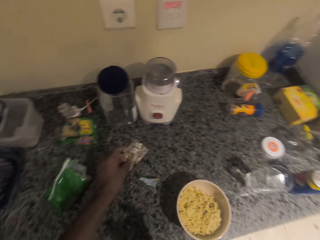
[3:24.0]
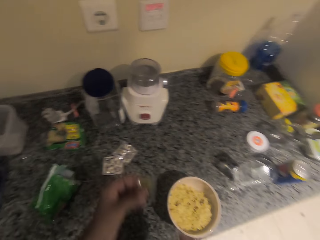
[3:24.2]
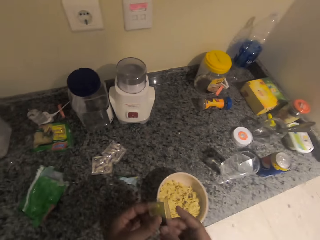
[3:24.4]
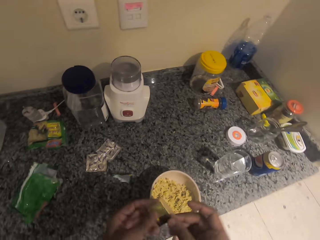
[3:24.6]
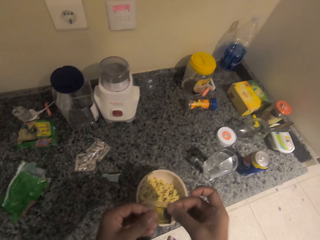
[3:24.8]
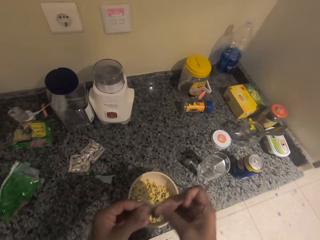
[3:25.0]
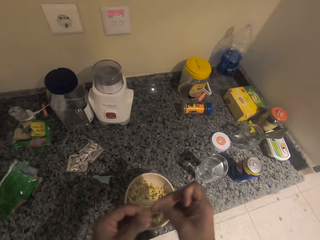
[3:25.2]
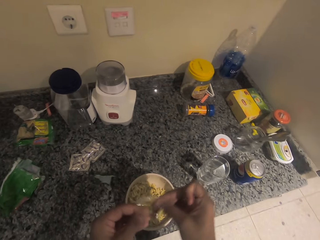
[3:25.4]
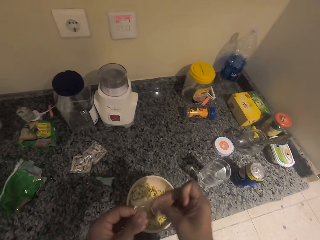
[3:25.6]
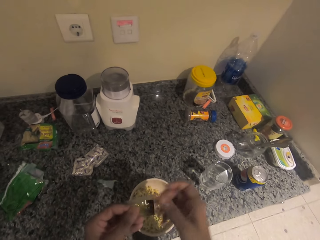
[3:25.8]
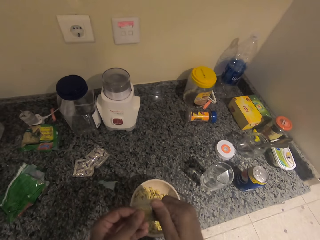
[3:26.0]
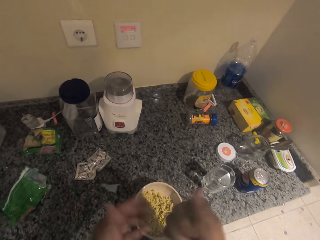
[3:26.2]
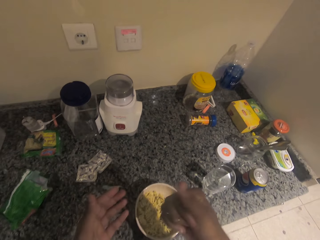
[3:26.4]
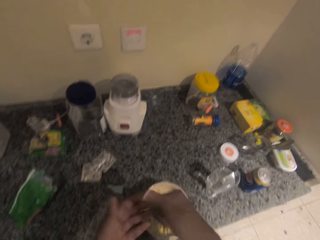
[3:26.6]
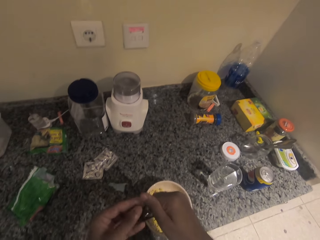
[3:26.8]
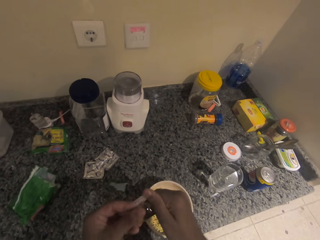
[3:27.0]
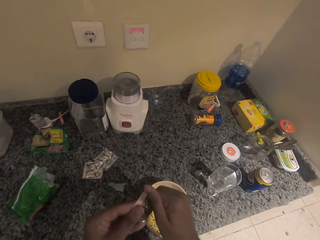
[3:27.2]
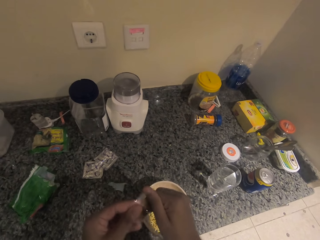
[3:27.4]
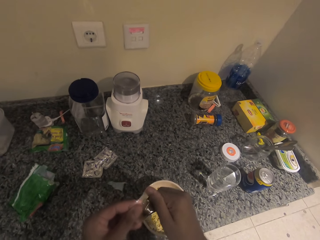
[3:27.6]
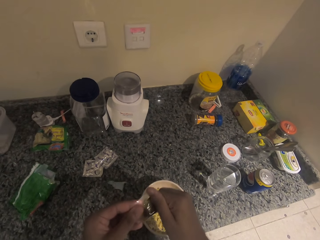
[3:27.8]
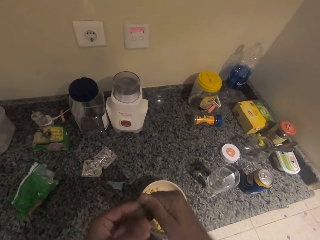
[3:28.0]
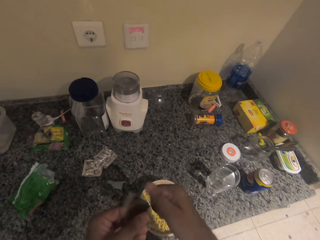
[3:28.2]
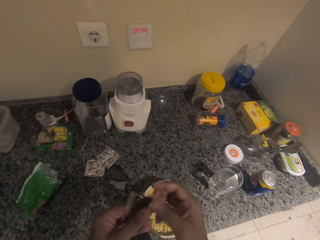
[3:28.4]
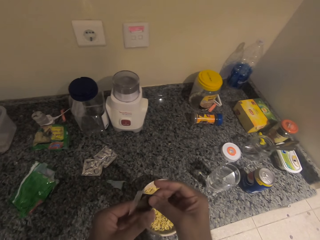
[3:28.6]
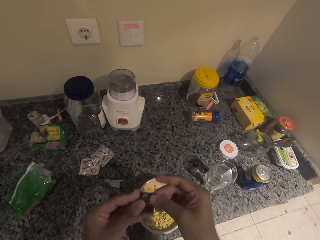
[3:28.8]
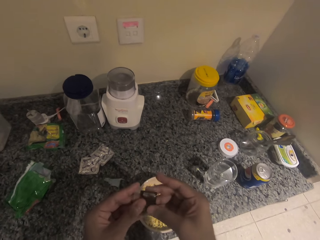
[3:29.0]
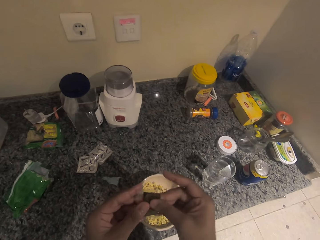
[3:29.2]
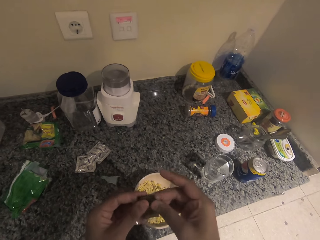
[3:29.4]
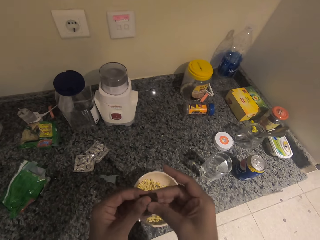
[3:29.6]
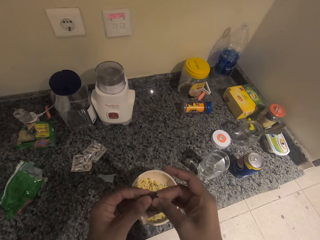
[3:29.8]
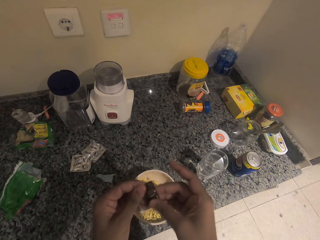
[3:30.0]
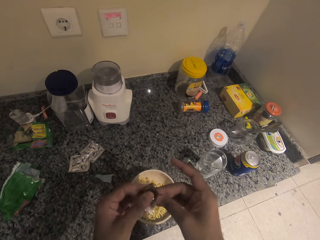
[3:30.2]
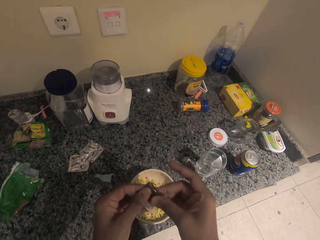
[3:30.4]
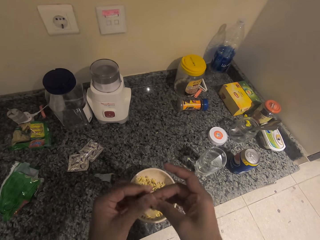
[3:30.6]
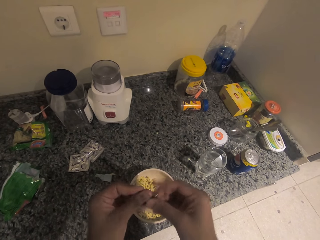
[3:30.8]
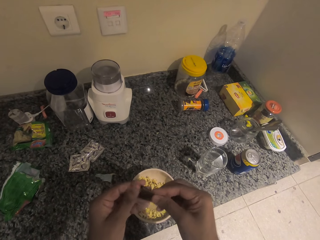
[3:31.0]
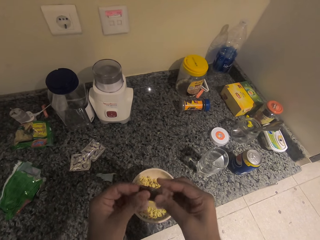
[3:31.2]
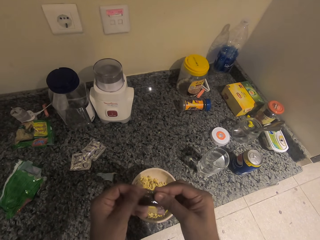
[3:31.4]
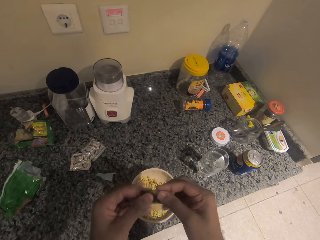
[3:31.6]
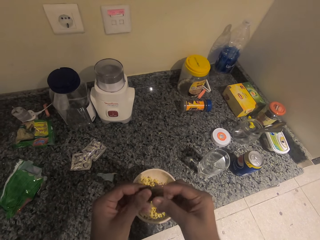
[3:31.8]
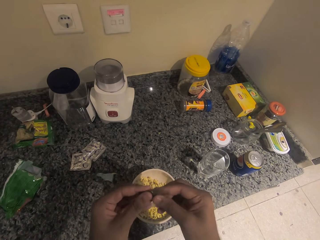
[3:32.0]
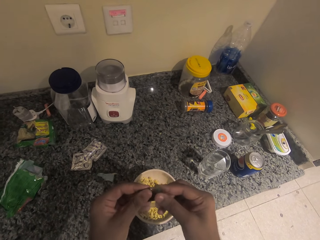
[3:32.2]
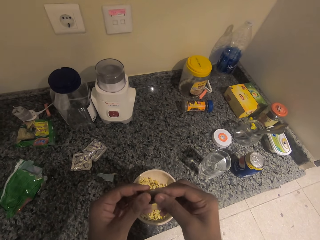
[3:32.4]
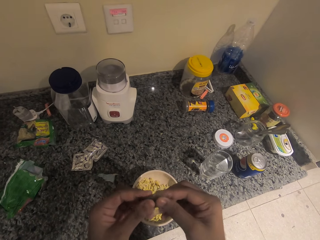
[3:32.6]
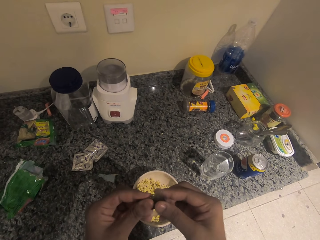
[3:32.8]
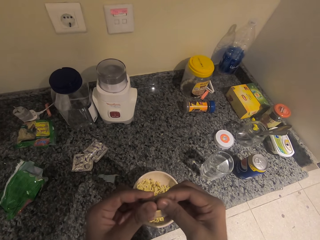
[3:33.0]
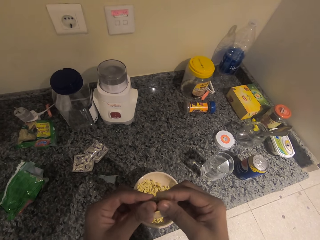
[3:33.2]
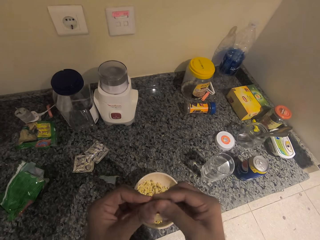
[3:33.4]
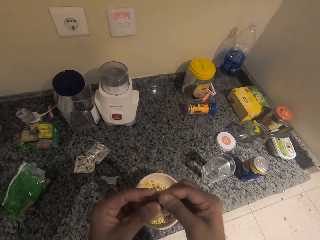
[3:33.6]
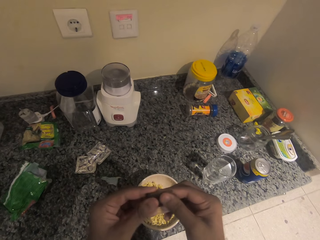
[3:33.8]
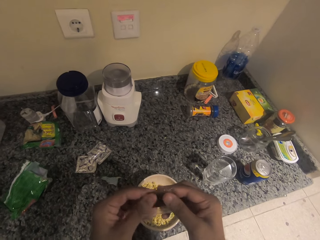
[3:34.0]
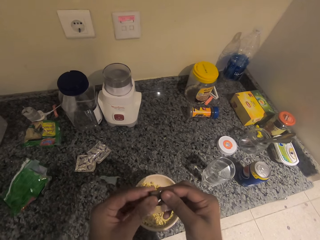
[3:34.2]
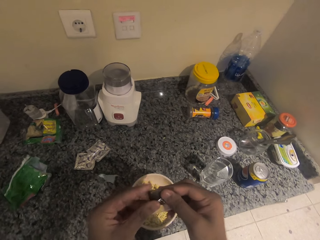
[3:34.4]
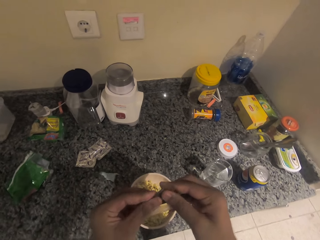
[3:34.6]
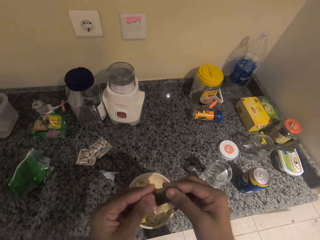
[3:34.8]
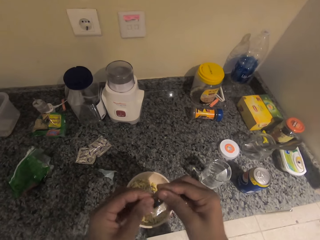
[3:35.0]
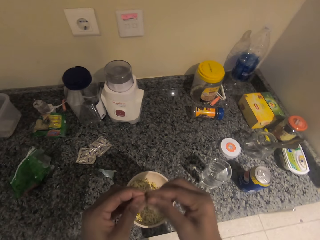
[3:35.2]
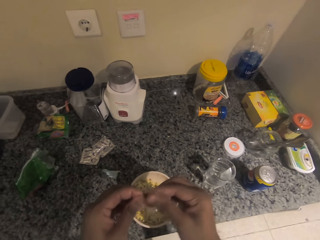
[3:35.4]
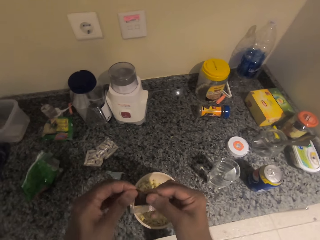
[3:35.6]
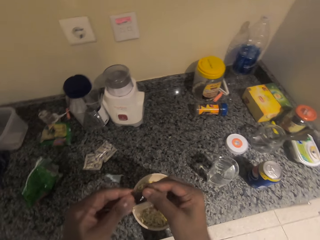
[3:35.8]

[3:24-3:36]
The camera wearer picks another seasoning packet from the table. They shake the seasoning packet.

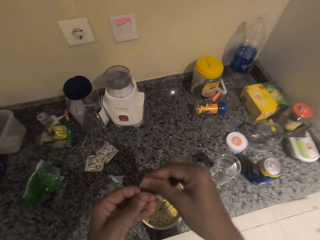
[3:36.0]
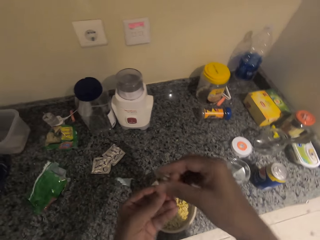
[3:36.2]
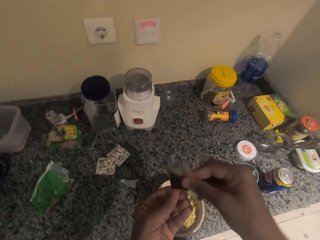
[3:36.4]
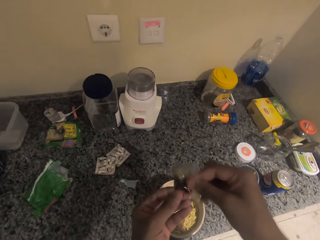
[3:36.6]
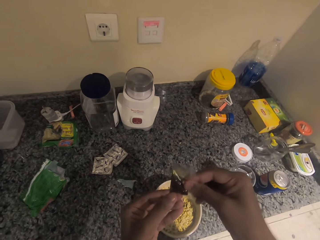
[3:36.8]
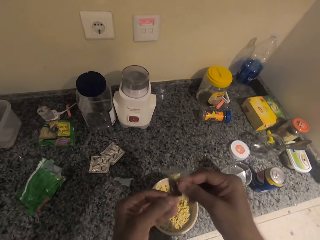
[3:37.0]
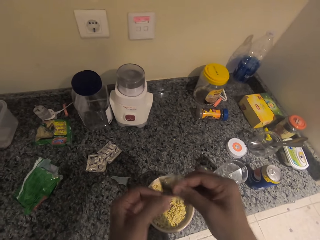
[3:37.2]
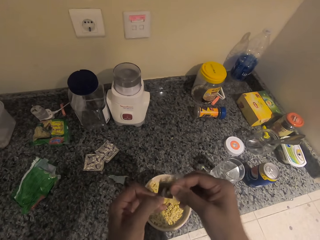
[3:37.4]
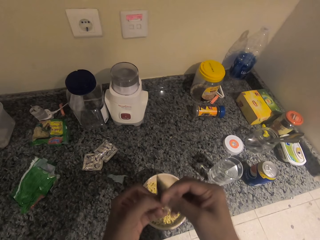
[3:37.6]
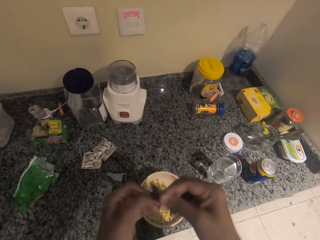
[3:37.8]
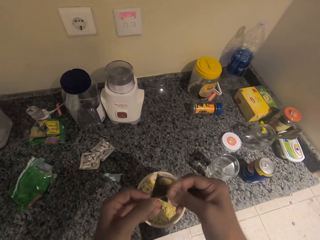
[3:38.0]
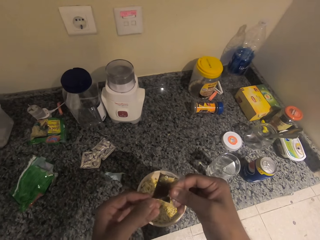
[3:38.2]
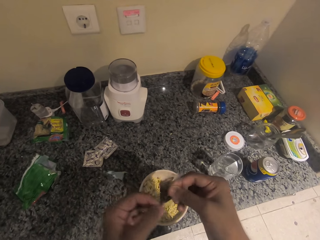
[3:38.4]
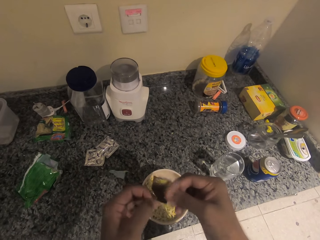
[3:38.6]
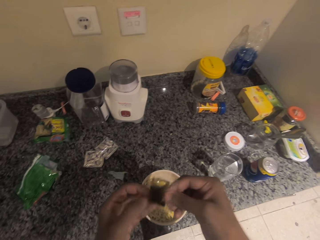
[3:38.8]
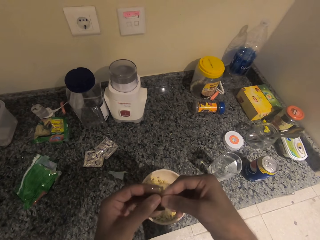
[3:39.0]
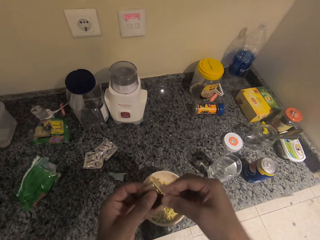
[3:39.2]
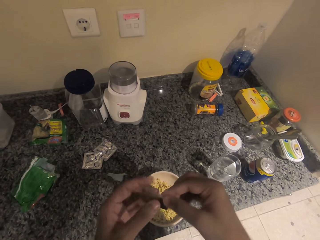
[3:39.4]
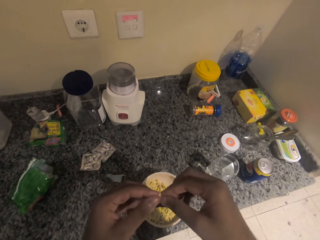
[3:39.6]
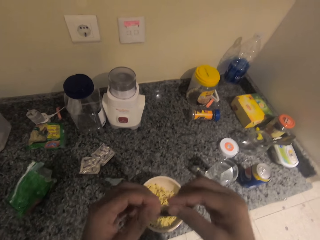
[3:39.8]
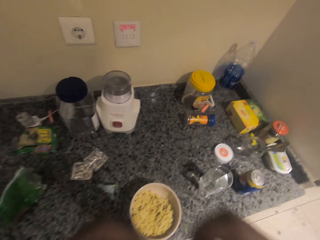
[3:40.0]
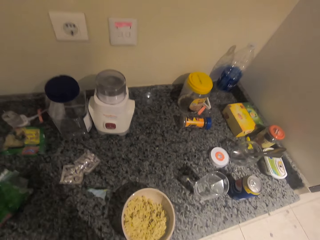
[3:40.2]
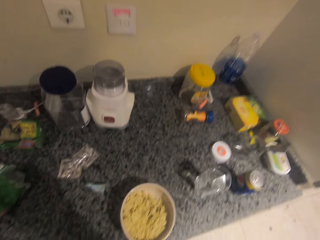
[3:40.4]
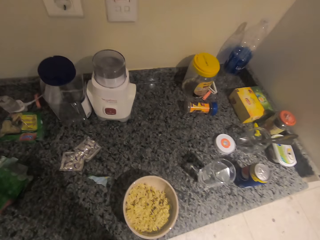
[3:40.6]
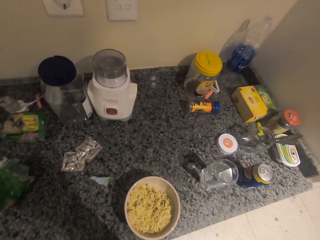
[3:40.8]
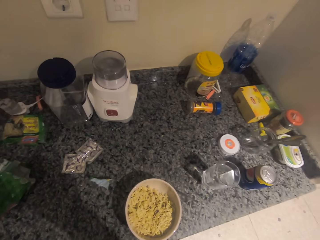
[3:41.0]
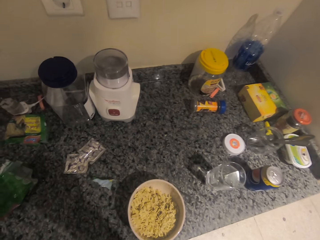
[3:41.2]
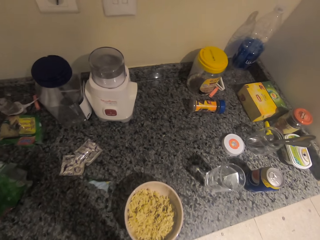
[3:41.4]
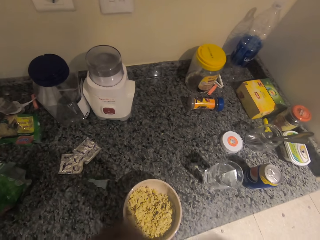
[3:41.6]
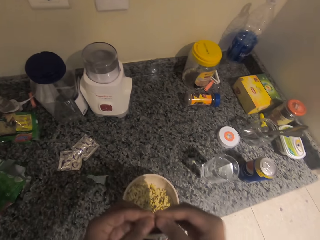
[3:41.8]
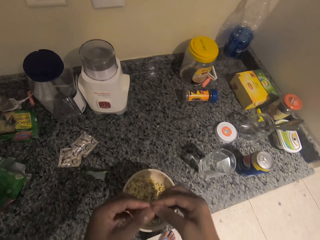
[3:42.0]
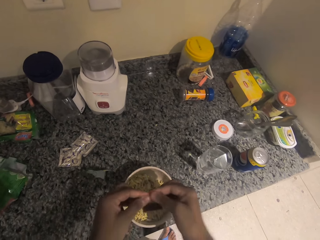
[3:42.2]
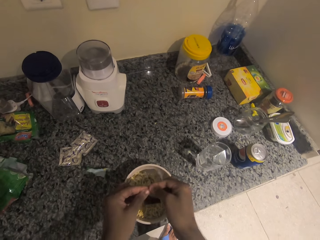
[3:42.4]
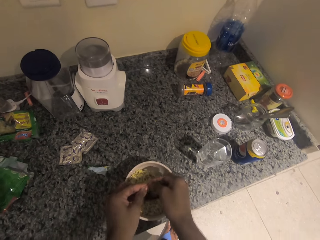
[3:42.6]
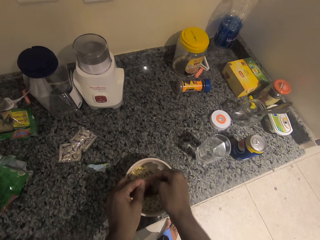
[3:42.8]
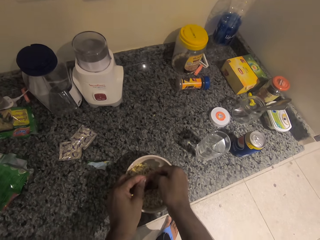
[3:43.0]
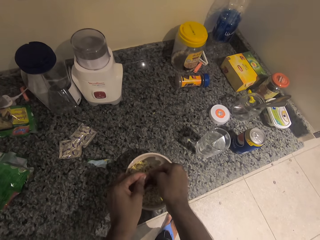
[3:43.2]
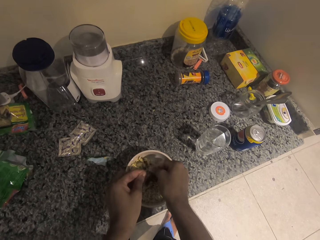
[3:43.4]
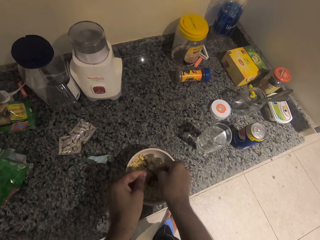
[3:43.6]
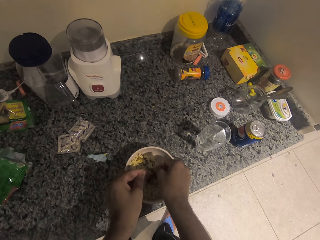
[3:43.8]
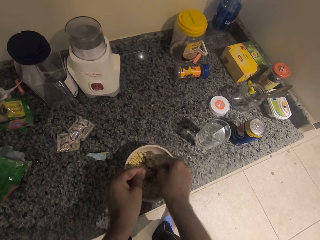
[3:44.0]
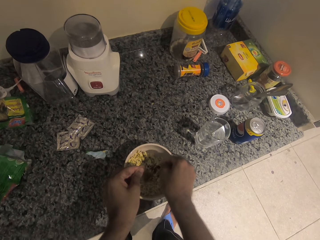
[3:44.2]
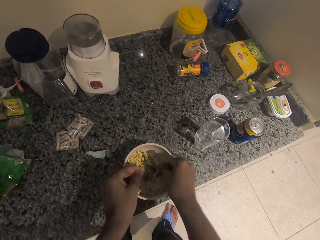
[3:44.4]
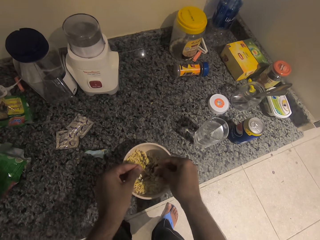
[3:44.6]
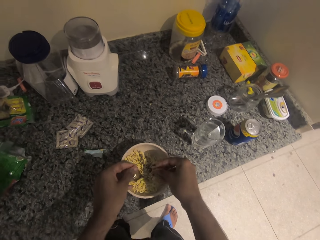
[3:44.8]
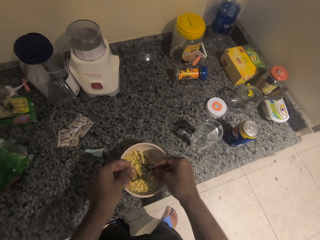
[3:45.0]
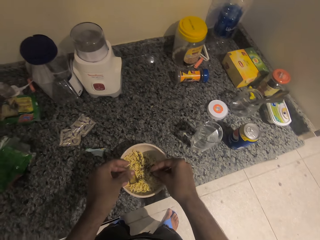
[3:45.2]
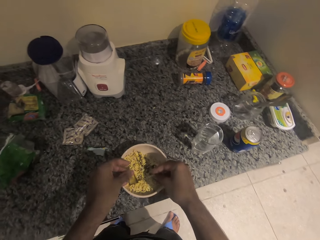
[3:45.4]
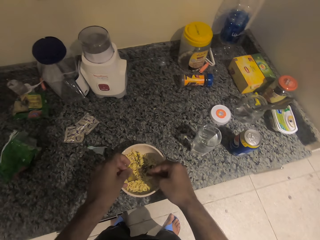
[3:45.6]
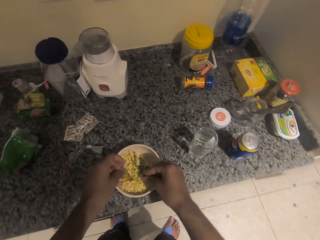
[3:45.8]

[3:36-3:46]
The camera wearer opens the seasoning packet. They pour the noodle seasoning in a bowl with noodles.
